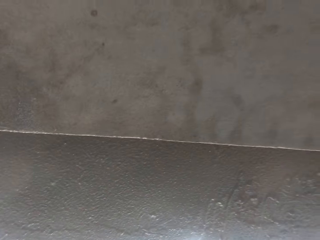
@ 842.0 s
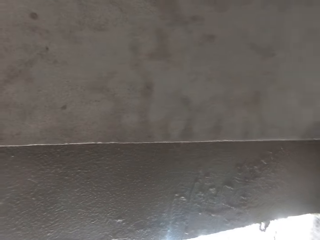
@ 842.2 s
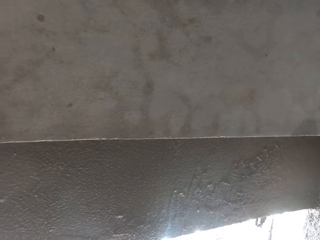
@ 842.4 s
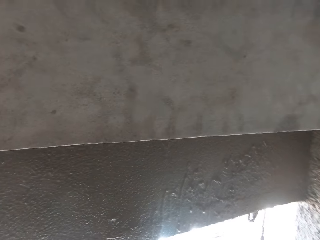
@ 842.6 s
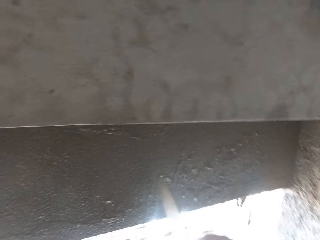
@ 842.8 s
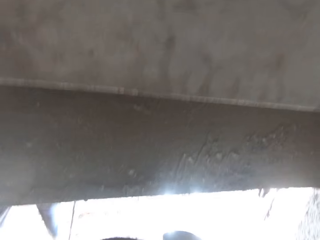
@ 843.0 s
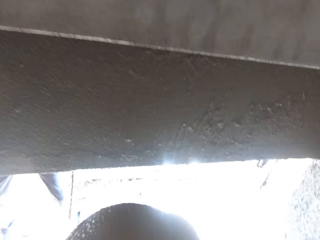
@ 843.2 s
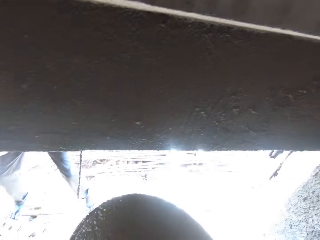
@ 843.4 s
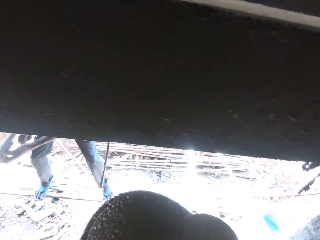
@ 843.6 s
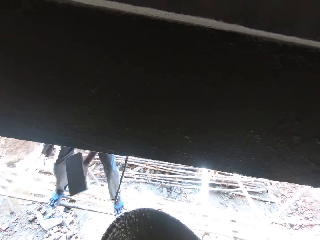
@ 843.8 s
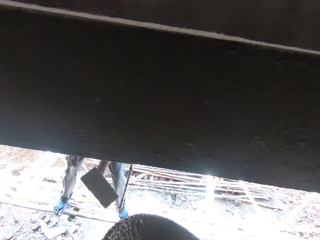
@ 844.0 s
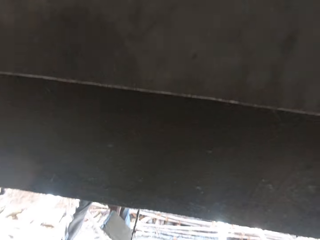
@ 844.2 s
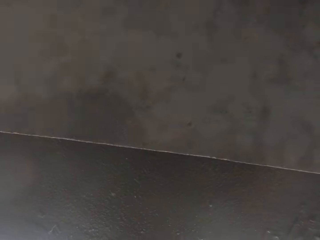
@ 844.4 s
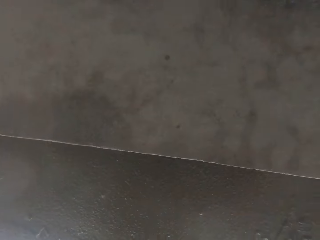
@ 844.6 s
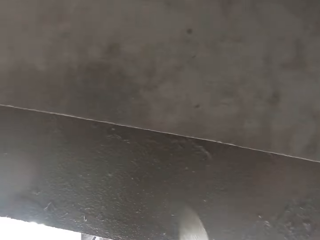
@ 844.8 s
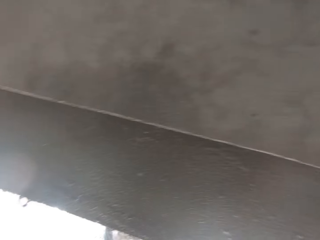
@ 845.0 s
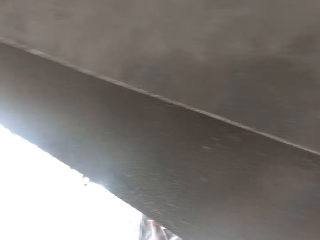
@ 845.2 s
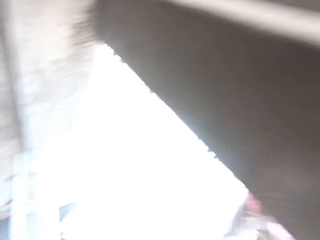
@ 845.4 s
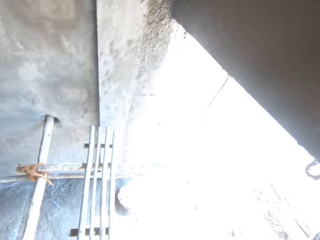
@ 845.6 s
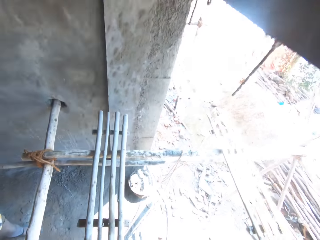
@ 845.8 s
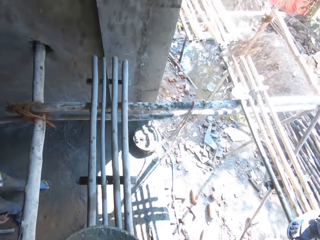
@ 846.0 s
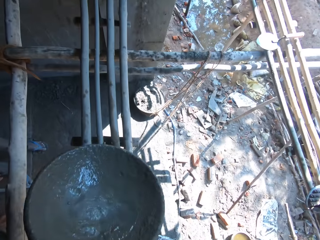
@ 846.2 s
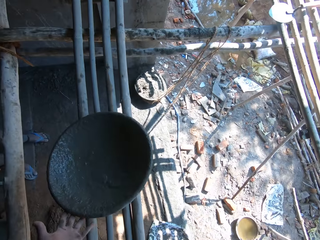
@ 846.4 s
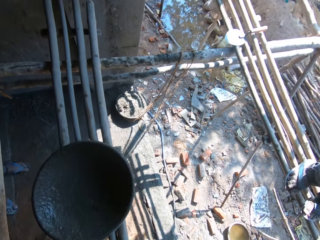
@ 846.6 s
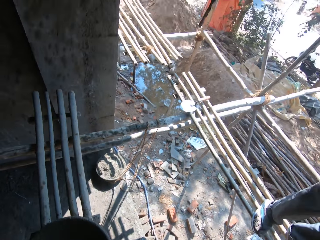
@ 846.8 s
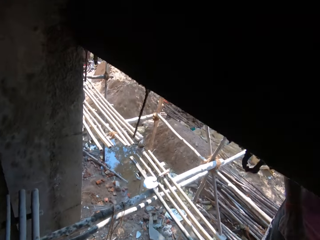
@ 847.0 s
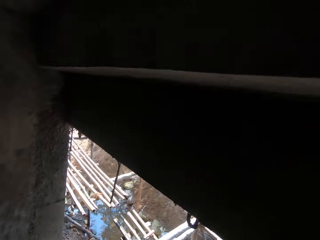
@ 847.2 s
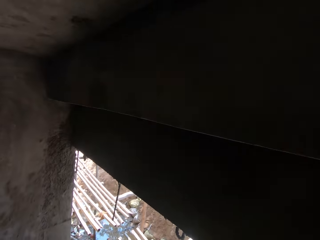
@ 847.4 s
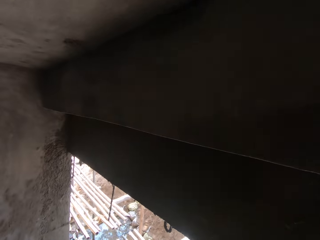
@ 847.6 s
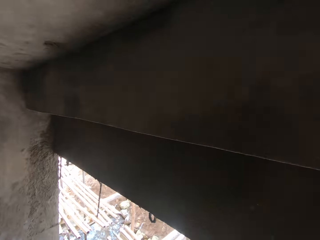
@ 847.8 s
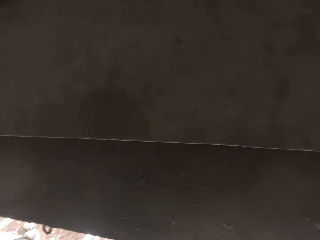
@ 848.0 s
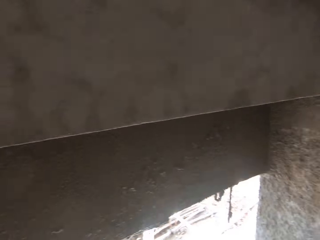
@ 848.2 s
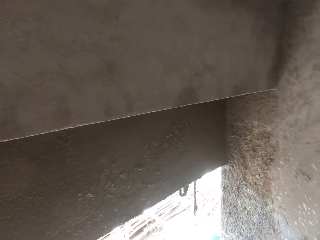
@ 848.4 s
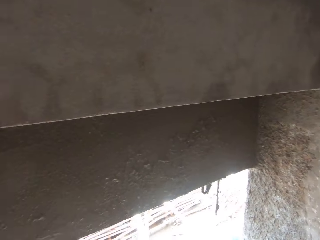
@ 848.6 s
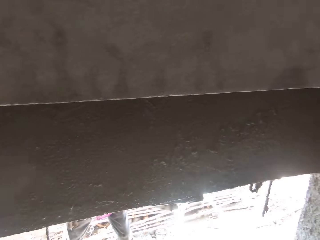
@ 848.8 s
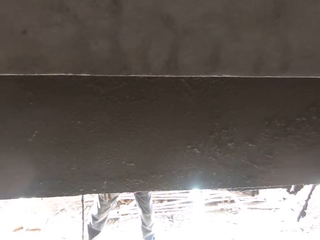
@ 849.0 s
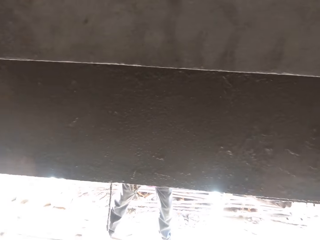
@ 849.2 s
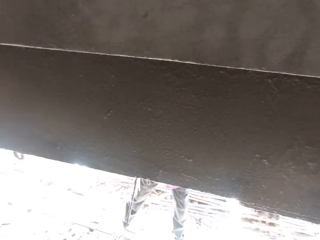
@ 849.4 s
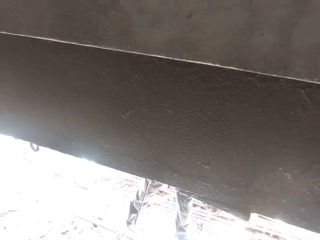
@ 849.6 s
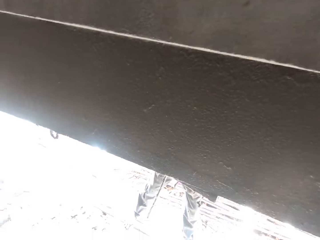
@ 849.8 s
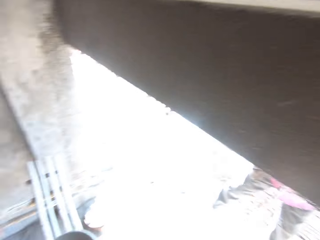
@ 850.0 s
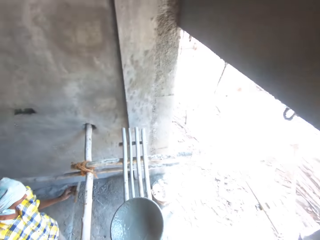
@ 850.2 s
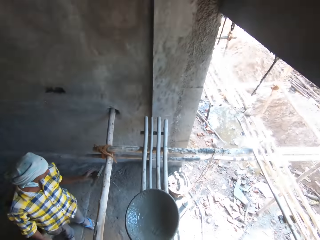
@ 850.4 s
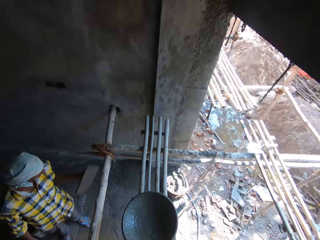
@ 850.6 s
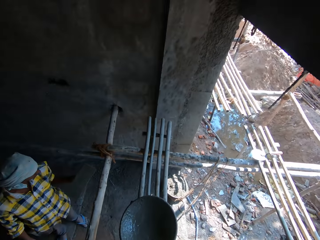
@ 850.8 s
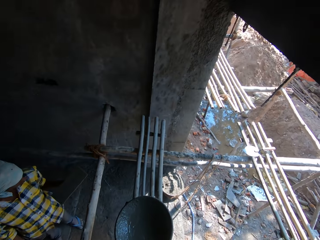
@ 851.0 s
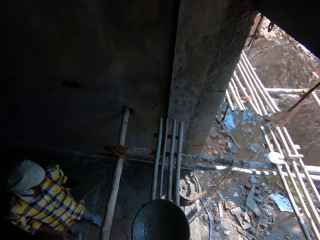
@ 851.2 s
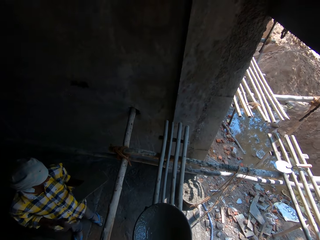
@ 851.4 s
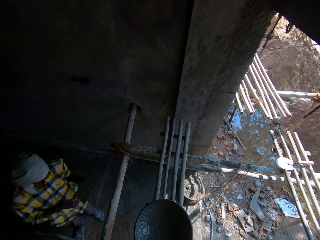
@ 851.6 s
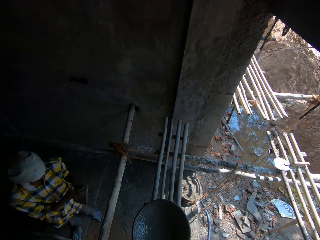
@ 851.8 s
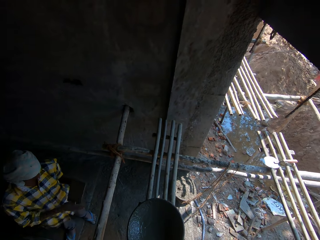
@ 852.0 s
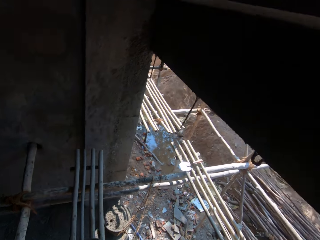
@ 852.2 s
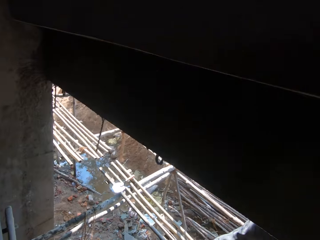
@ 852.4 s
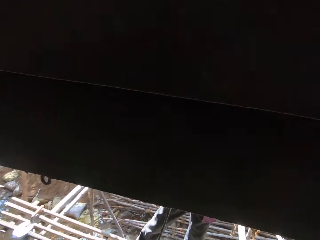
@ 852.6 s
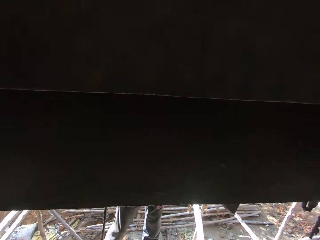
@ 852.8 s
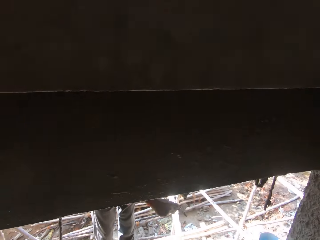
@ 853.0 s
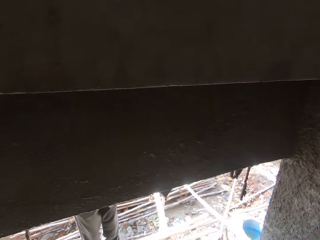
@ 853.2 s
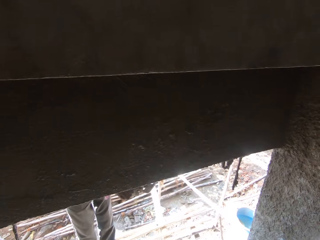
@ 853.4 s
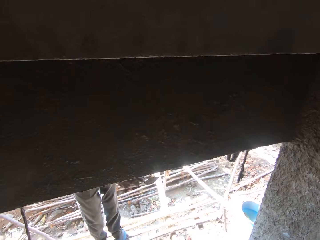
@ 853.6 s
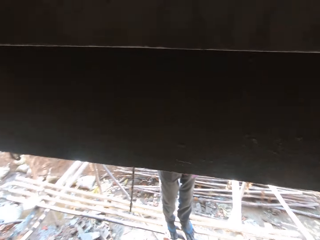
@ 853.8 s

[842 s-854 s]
The camera wearer flattens the cement with a flat. They put the mortar basin on the ladder. They talk to another person.

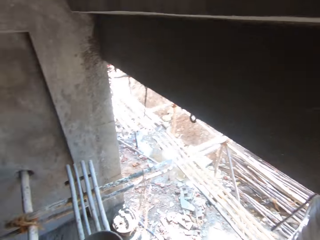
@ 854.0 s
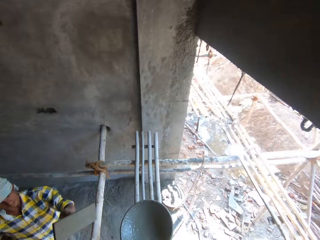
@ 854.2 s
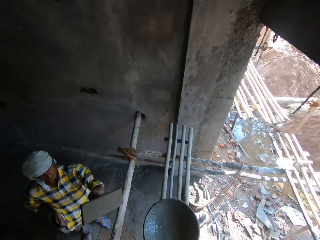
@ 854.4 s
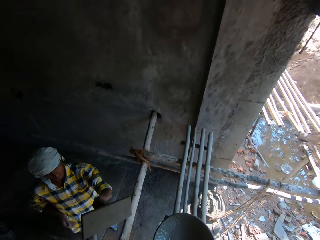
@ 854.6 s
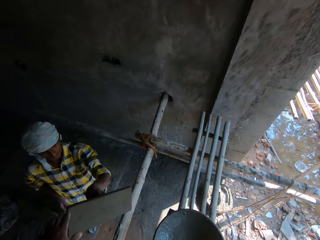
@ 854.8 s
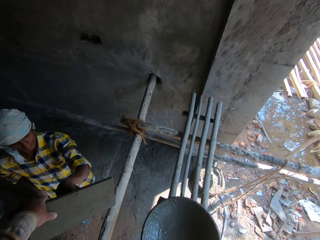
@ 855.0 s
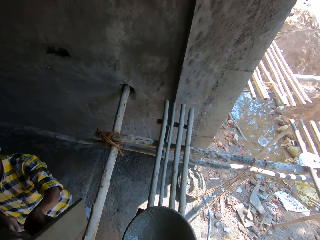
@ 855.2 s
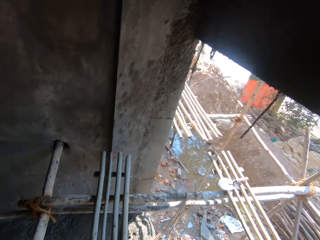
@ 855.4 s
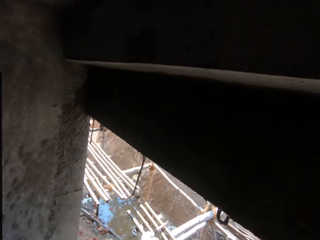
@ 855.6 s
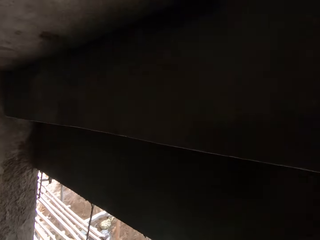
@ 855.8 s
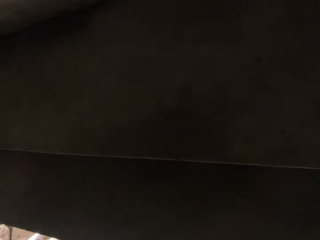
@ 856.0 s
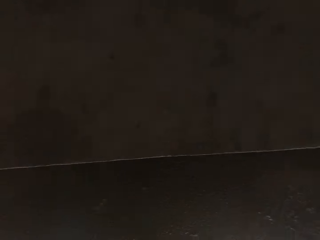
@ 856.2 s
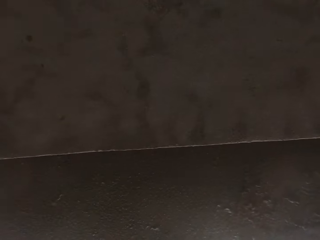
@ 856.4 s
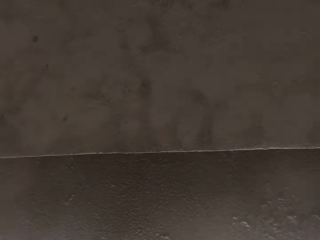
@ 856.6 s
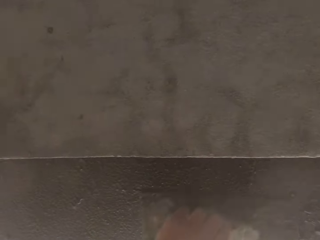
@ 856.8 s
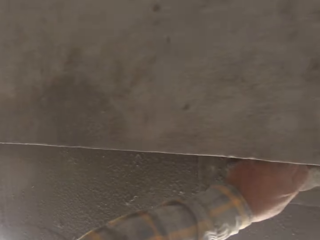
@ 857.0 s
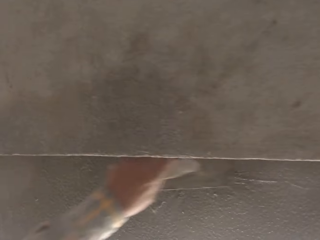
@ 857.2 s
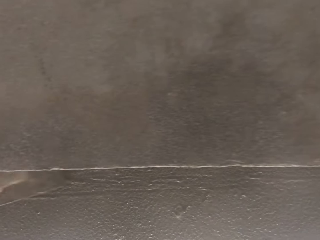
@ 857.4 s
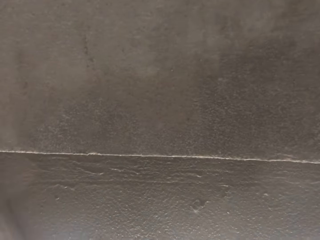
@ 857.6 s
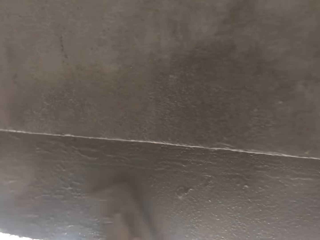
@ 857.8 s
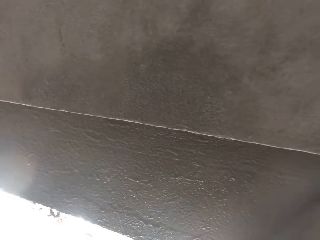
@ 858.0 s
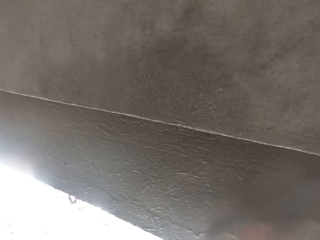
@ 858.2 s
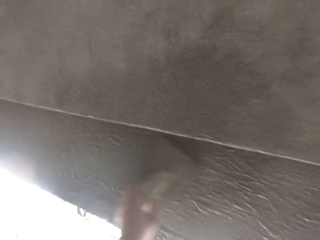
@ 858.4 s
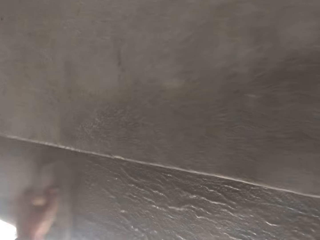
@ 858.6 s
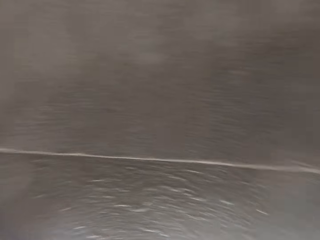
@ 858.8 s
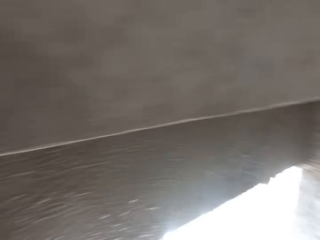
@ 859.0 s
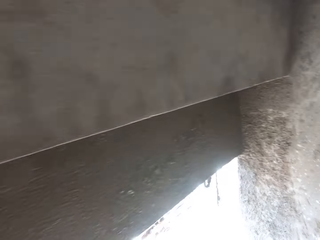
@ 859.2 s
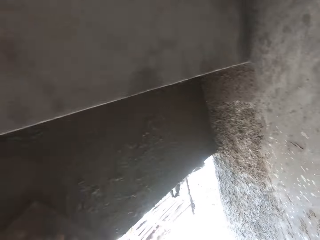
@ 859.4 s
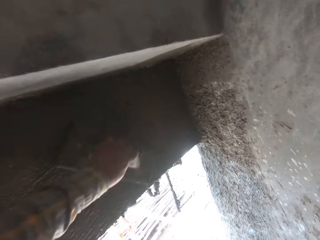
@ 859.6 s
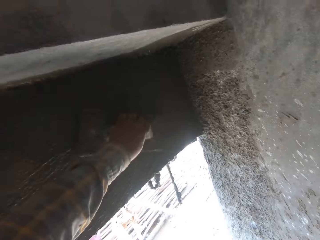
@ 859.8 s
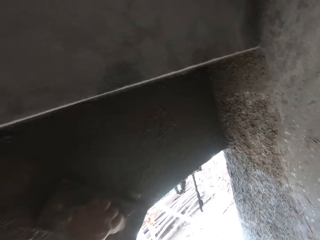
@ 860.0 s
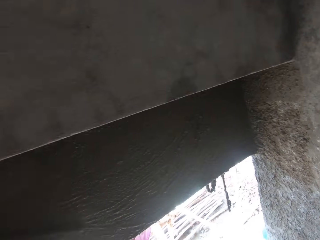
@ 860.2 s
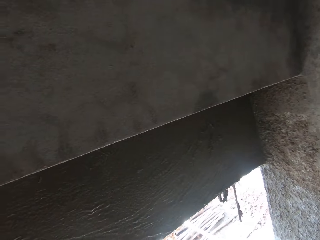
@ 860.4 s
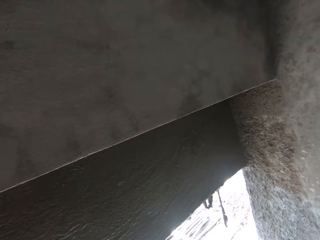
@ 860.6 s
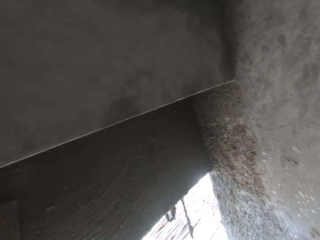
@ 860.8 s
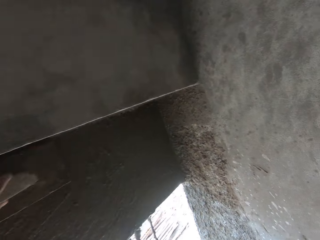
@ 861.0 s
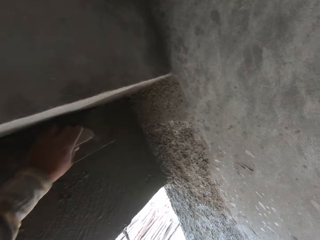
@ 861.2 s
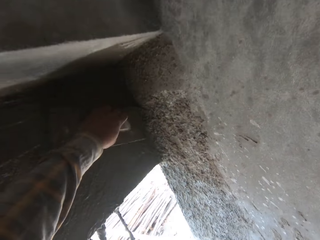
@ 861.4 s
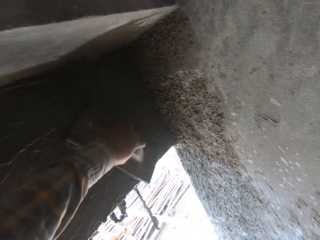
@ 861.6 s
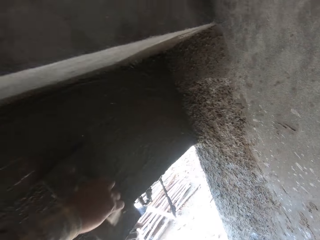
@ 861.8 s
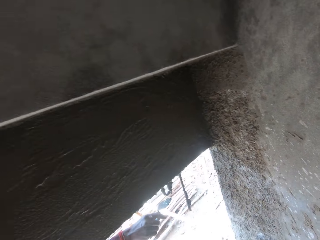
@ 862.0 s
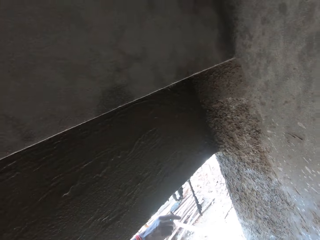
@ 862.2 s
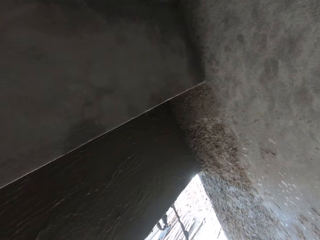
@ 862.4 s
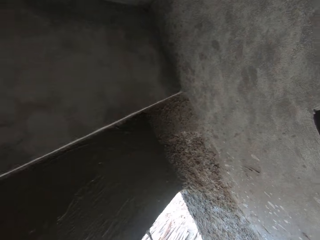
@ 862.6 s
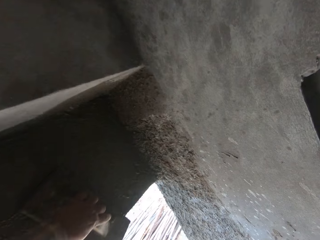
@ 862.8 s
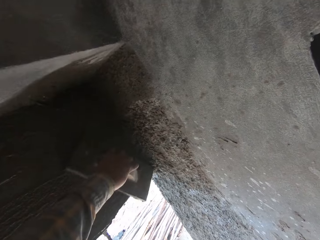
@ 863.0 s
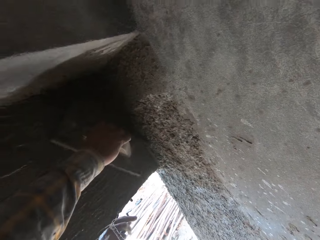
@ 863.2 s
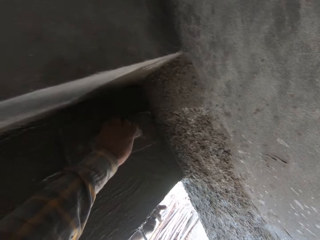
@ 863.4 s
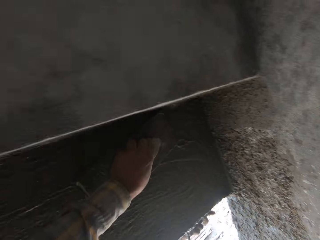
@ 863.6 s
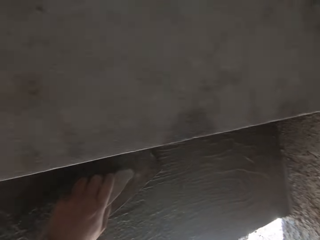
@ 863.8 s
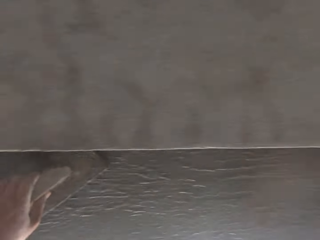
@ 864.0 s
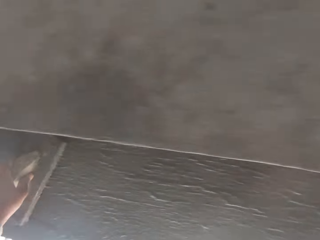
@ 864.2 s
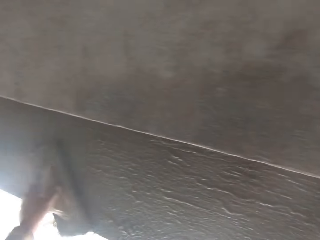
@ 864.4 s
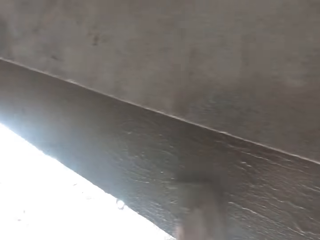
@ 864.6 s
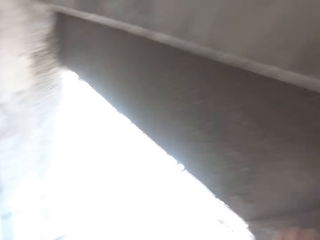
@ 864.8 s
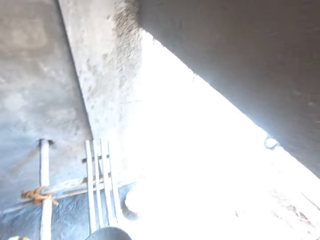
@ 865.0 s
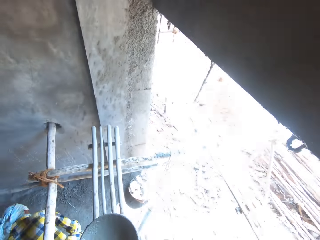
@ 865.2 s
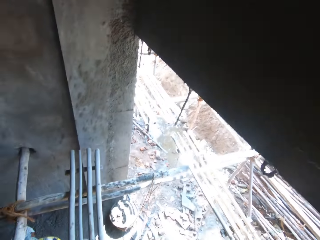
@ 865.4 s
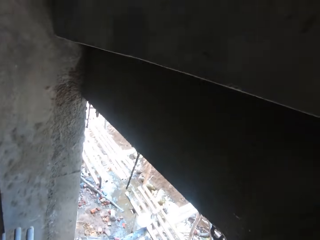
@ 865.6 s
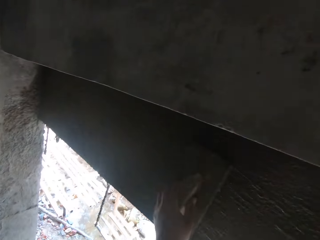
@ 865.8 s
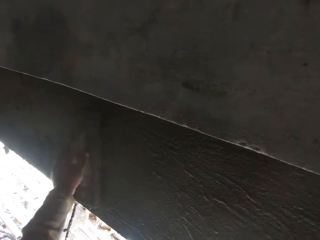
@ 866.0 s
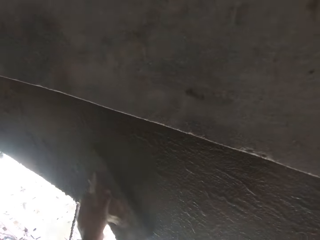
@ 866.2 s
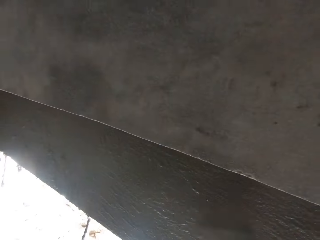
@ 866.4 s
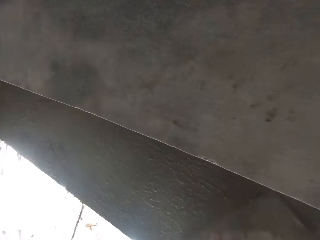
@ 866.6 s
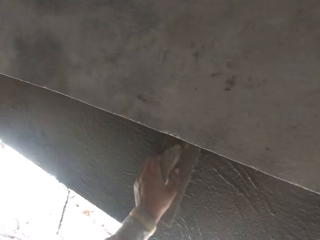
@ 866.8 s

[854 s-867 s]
The camera wearer plasters a wall.
